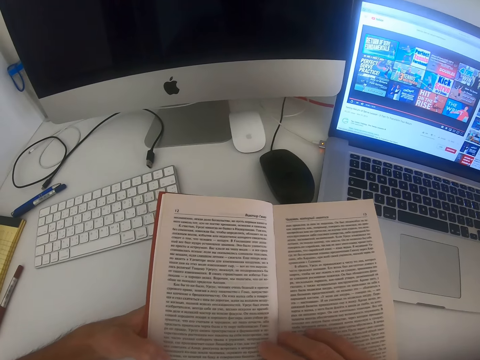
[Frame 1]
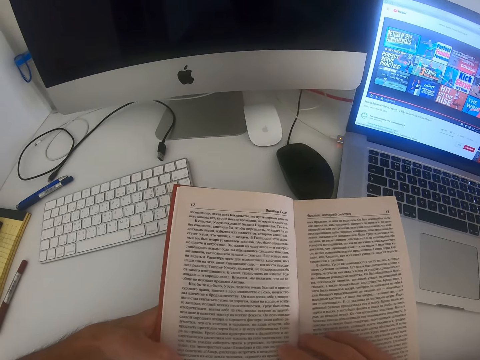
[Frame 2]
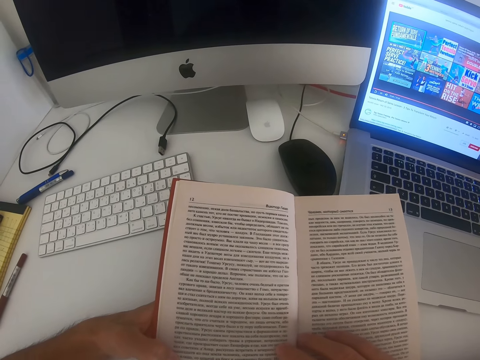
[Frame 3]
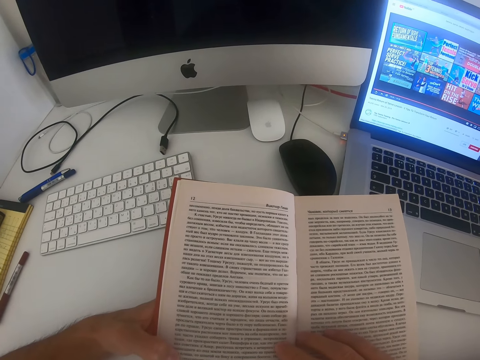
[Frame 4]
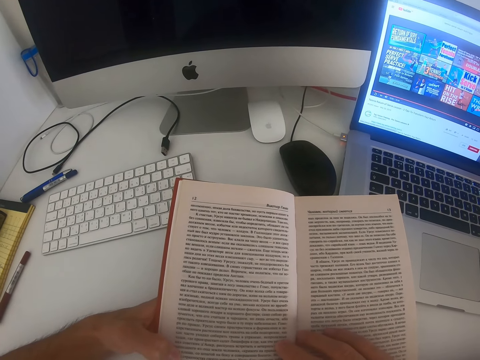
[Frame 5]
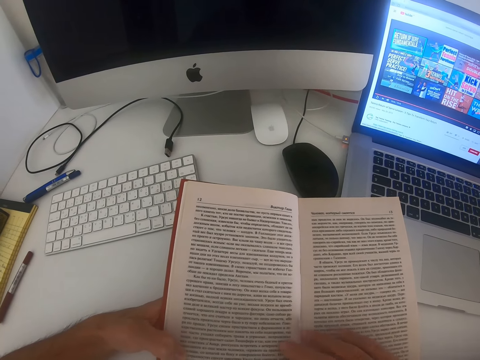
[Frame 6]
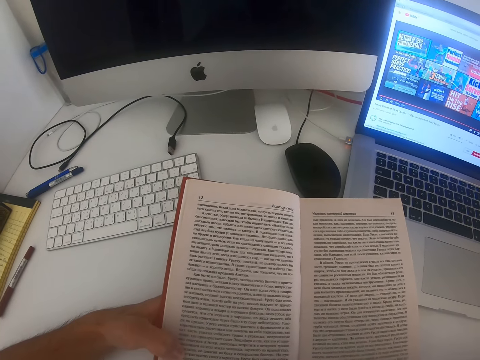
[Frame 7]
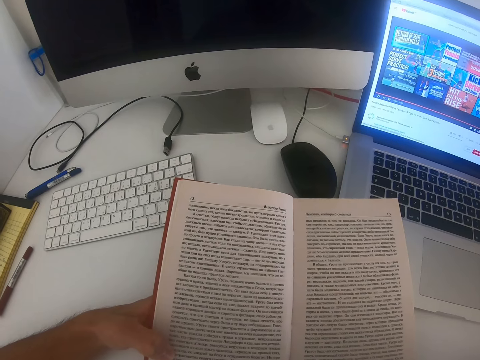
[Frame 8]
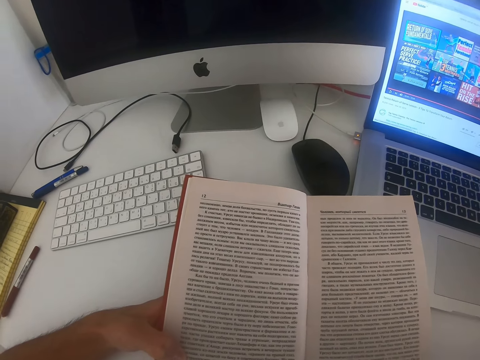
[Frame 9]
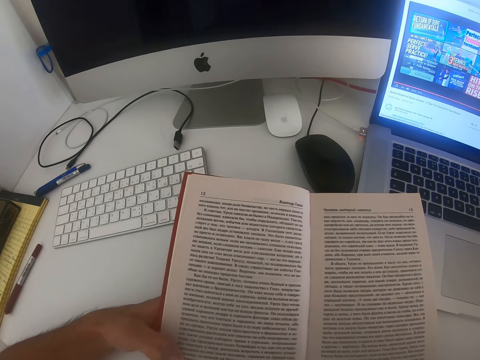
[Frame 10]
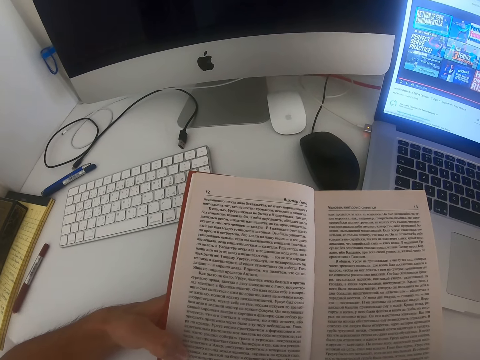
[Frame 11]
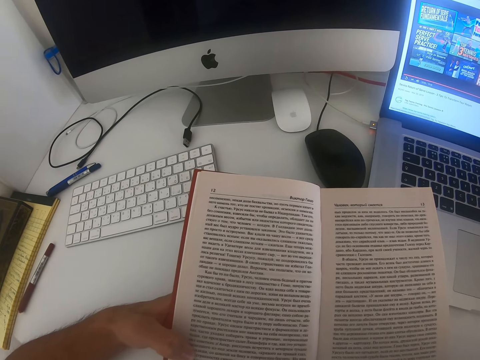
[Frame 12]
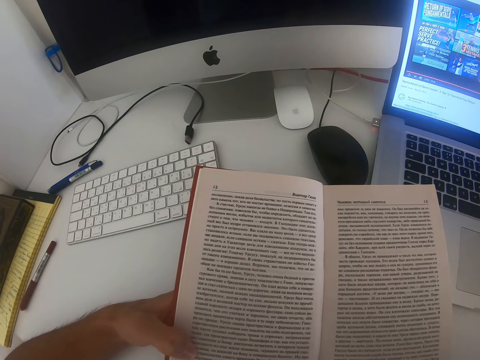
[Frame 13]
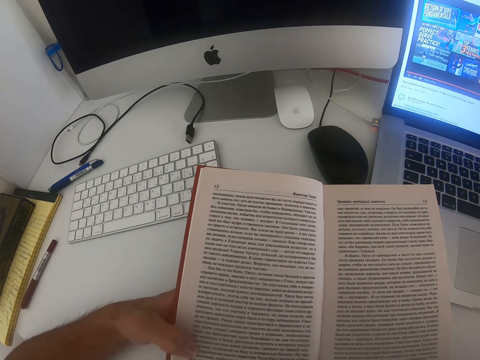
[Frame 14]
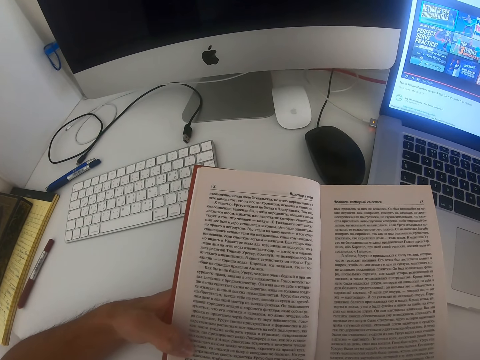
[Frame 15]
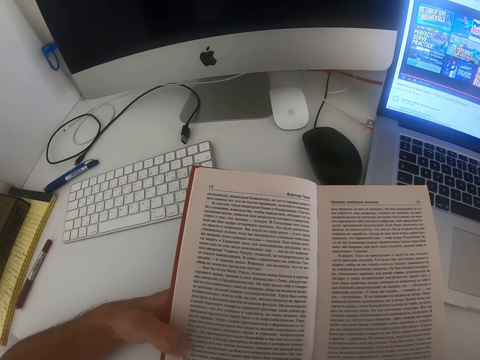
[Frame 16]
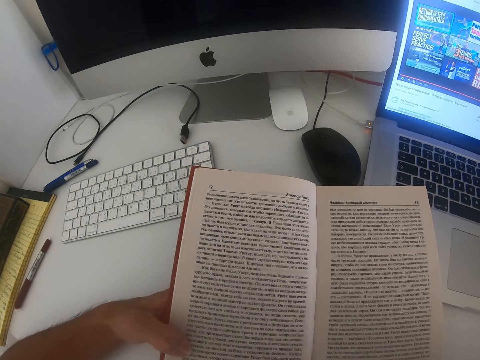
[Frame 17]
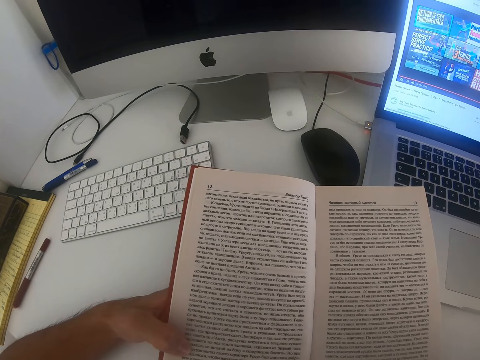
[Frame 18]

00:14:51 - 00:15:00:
The camera wearer moves the left hand from the book. They read a book.

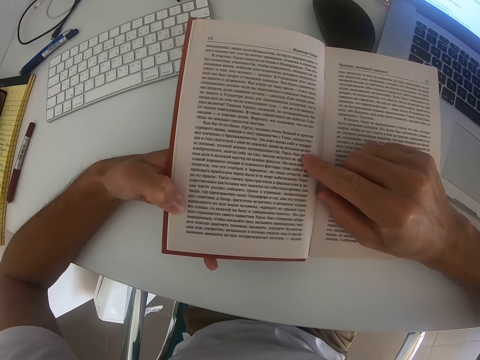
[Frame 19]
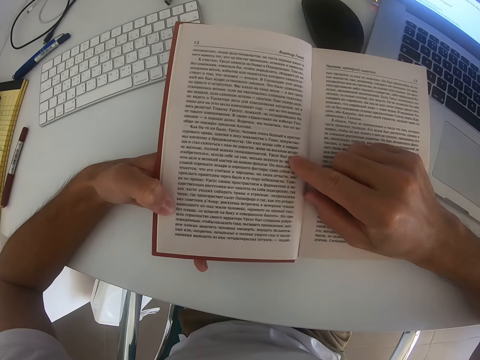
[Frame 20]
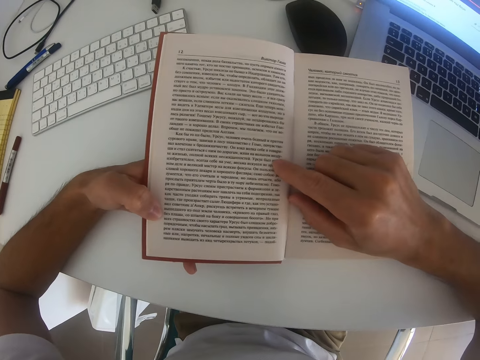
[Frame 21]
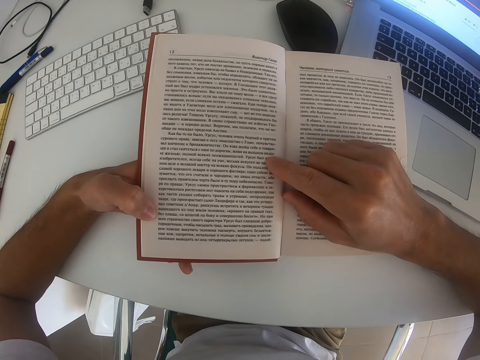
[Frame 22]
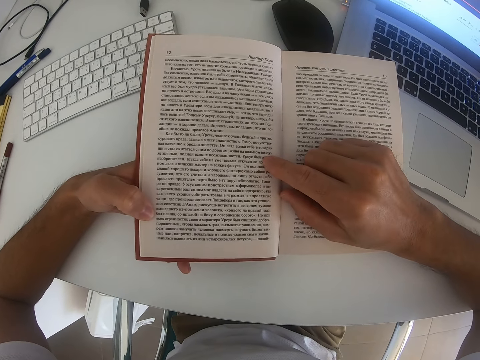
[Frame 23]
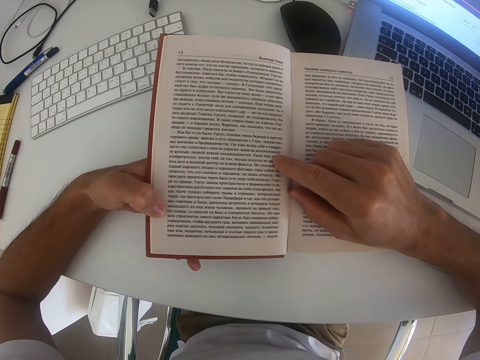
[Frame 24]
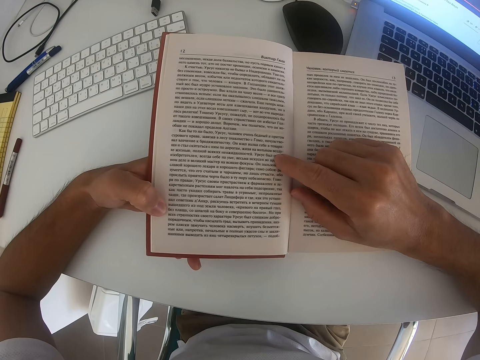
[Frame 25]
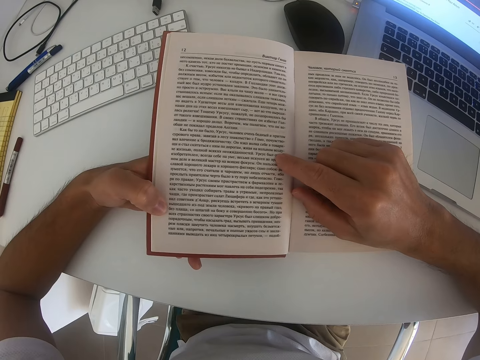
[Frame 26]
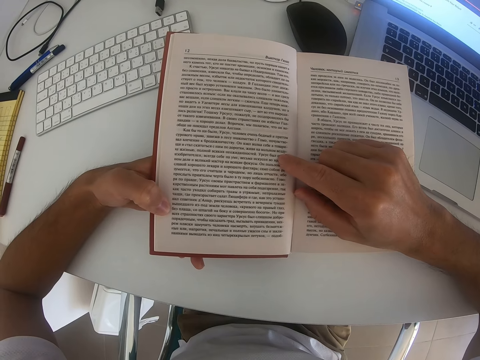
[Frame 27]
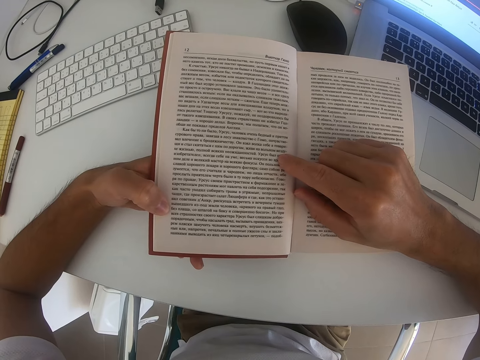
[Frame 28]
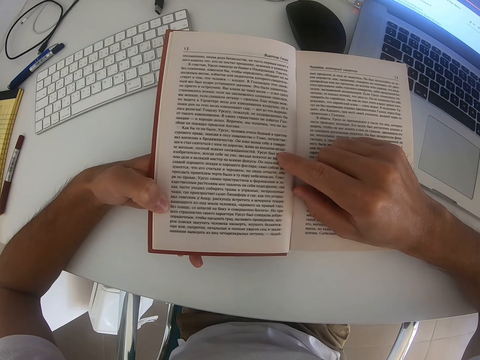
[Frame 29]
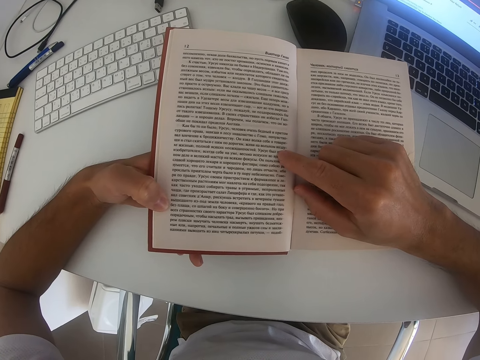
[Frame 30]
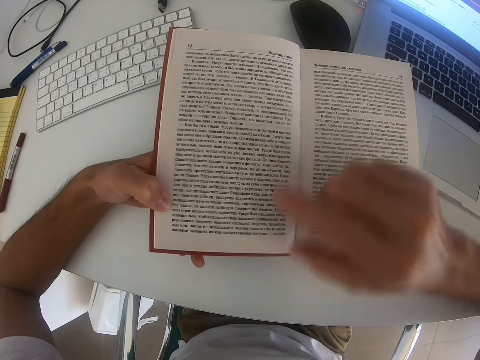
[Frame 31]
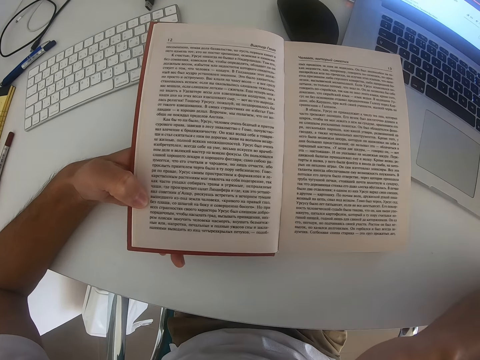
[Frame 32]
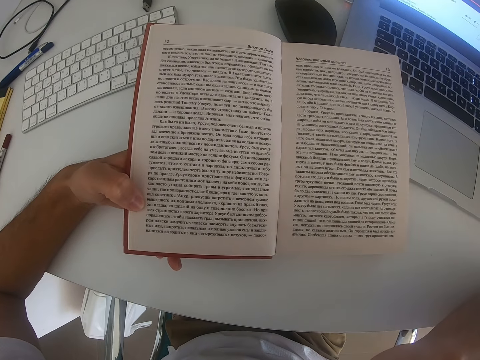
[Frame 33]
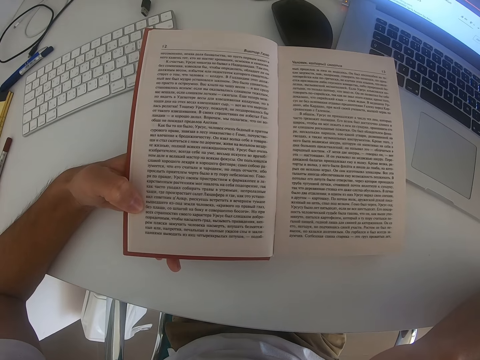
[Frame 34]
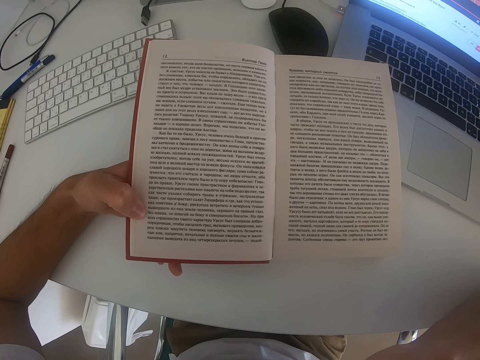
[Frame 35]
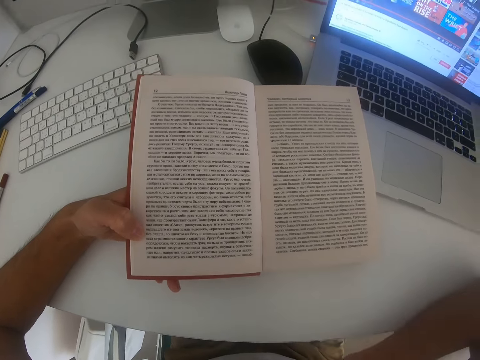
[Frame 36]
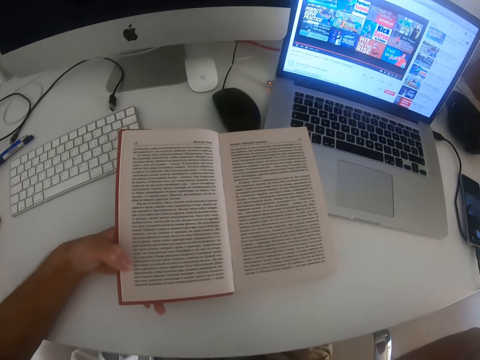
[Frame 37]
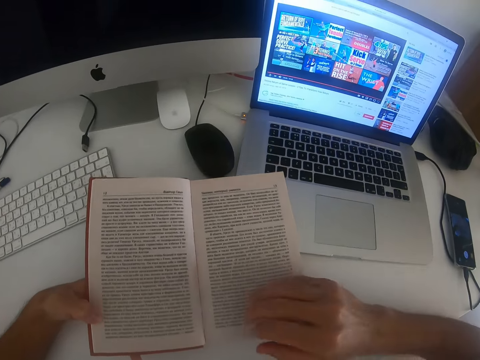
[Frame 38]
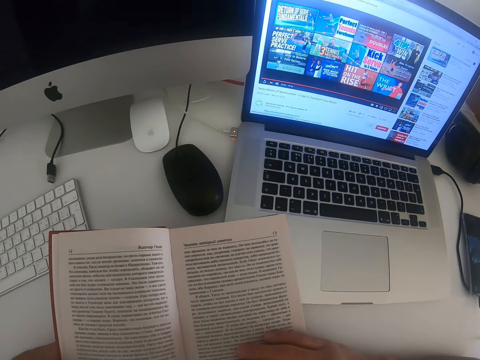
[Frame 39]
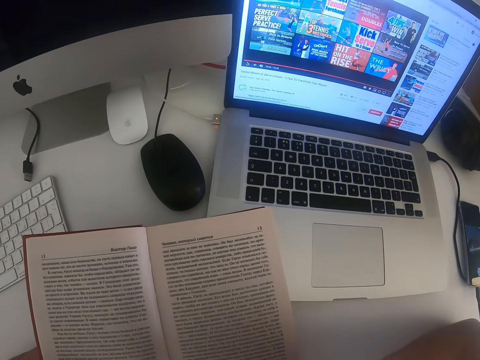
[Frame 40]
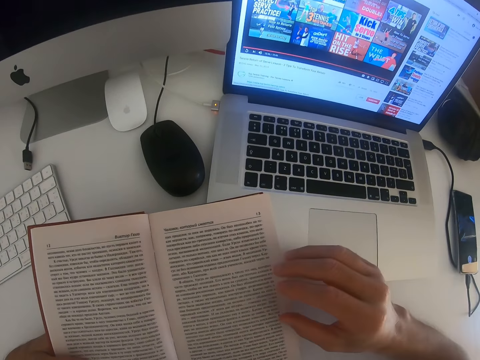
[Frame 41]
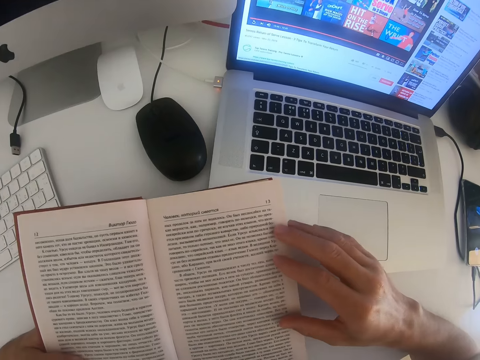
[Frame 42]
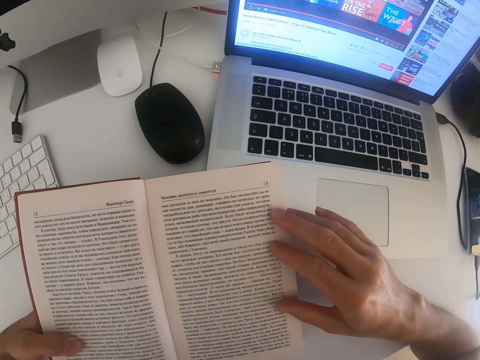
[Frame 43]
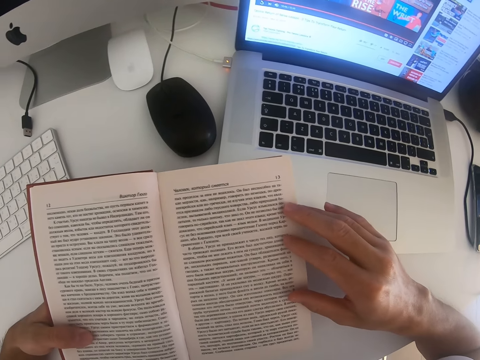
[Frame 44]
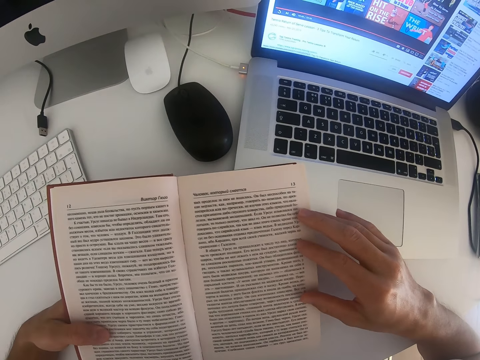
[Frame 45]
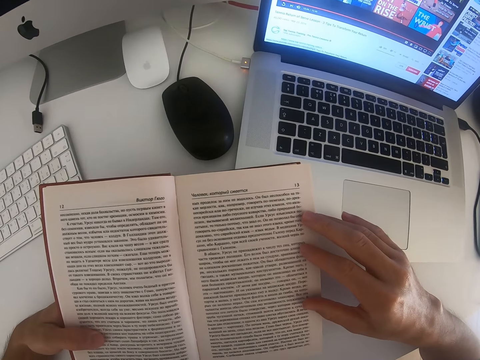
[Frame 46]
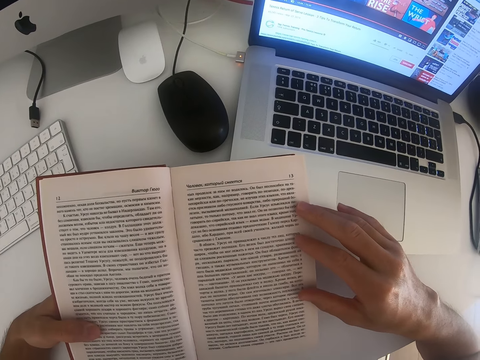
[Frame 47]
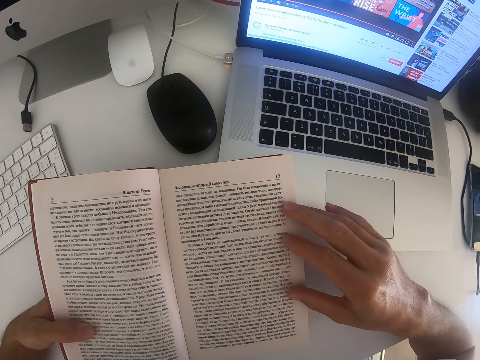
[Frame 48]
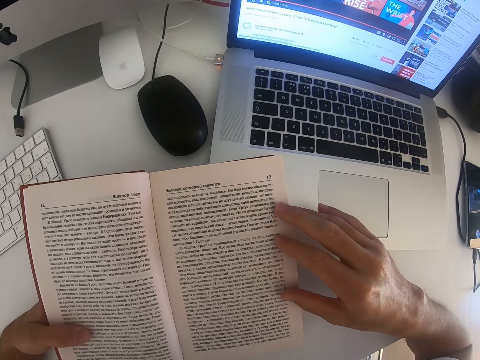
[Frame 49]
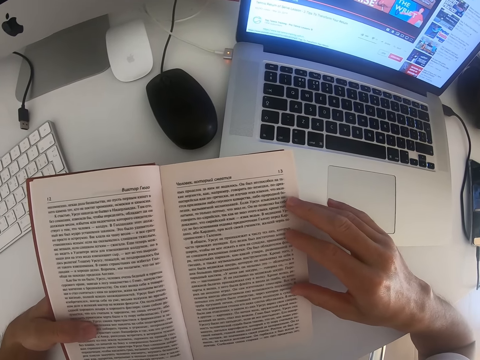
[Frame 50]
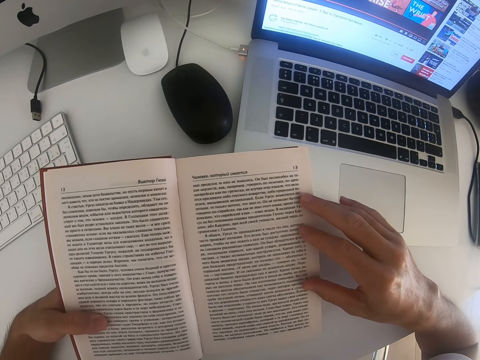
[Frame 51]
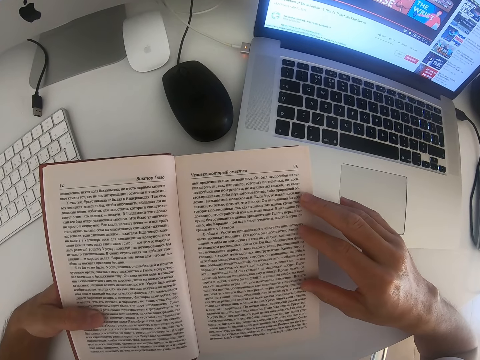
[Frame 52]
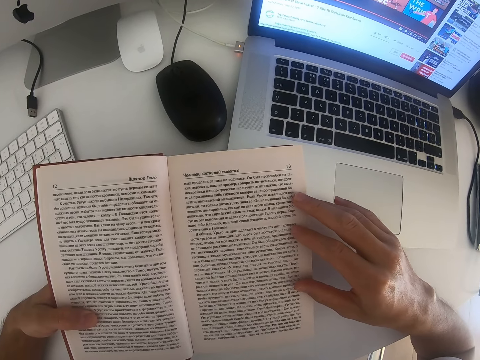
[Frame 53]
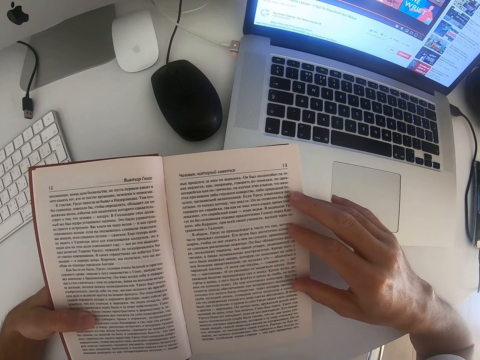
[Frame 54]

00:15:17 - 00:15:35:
The camera wearer reads a book. He moves his hands. He raises his hand. He reads the book. He moves his hands. He touches the book with his right hand. He reads the book.
